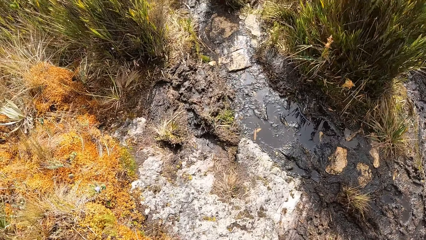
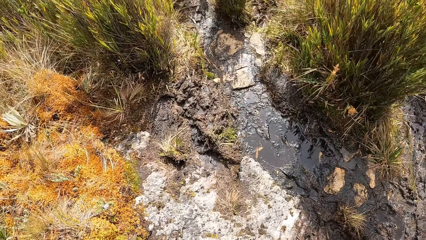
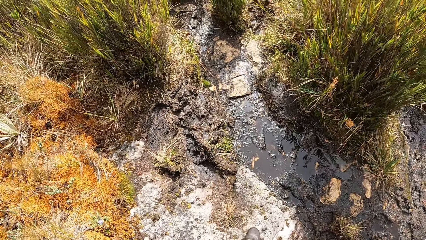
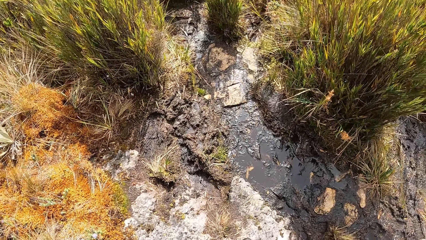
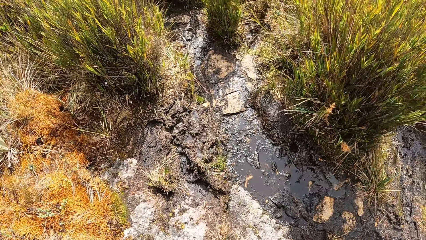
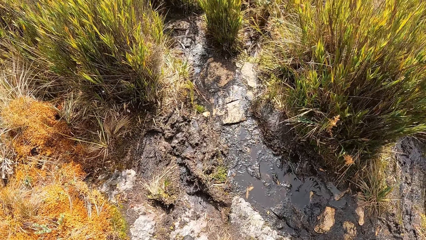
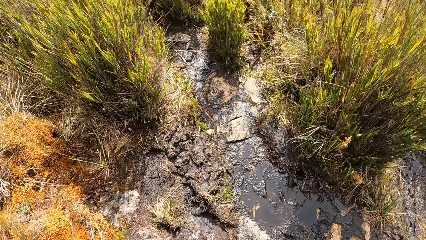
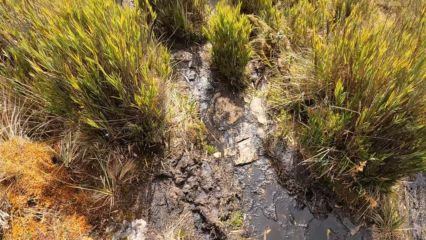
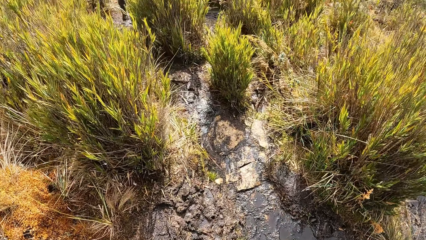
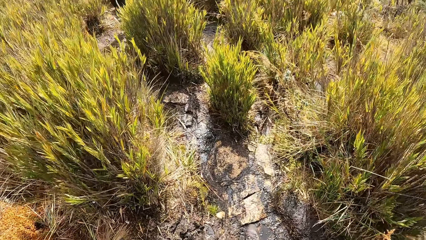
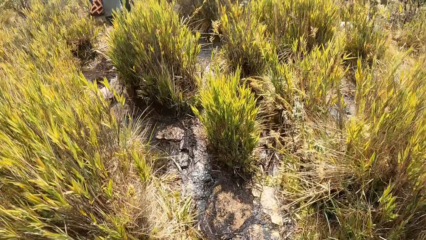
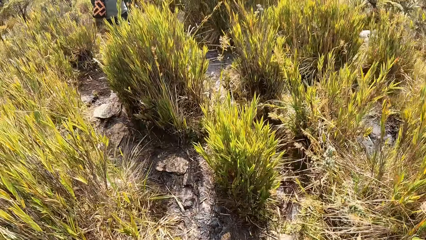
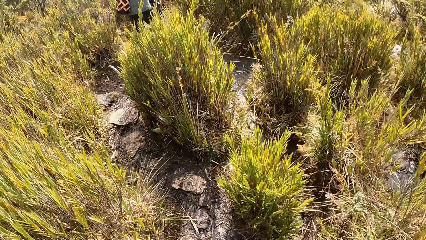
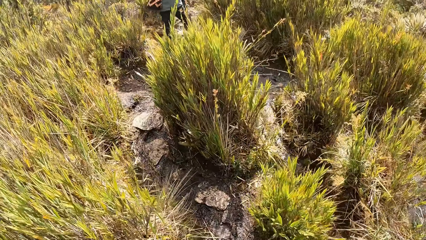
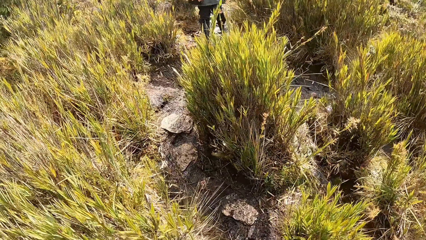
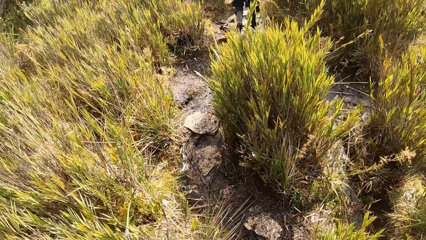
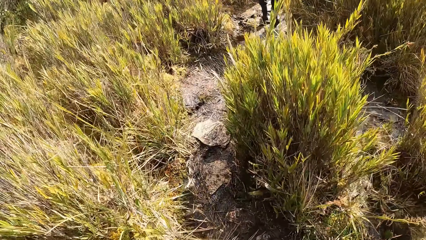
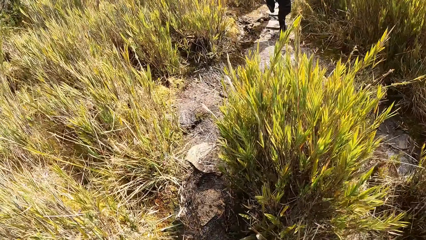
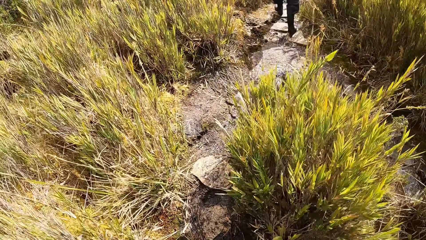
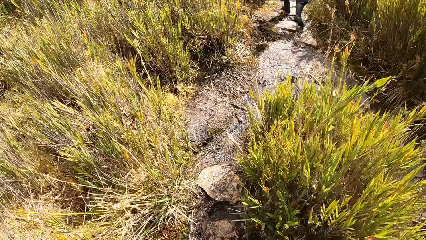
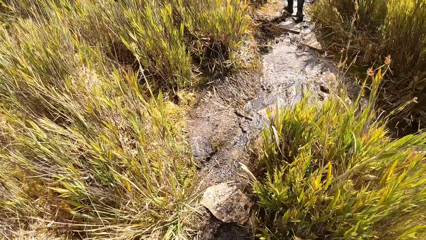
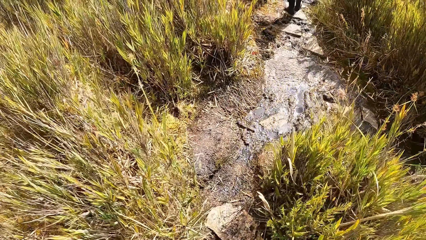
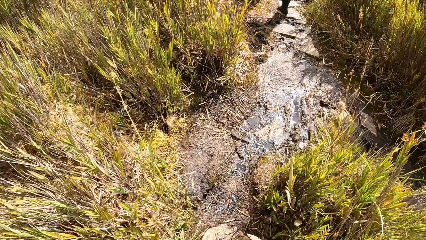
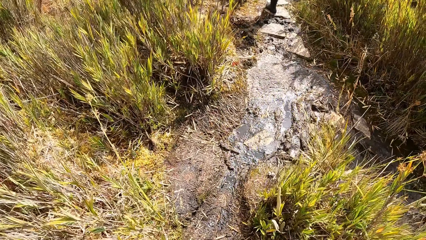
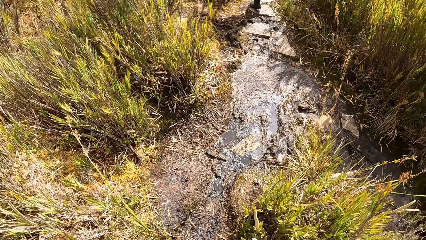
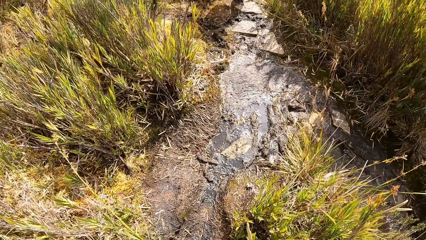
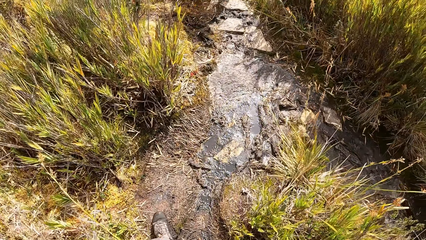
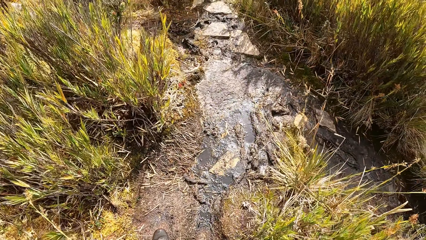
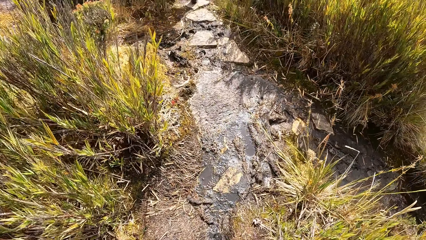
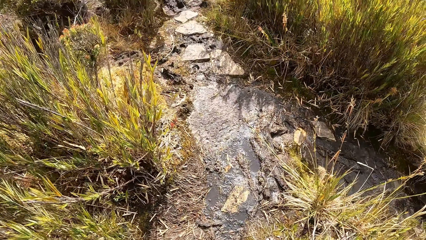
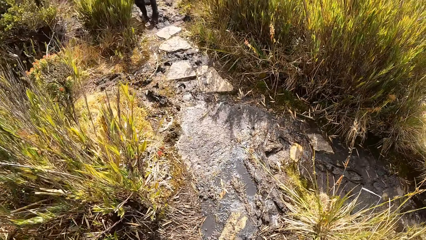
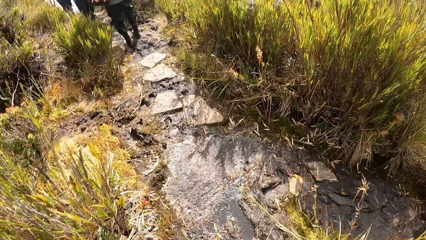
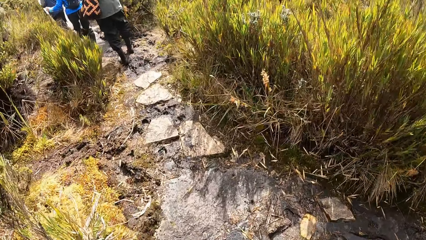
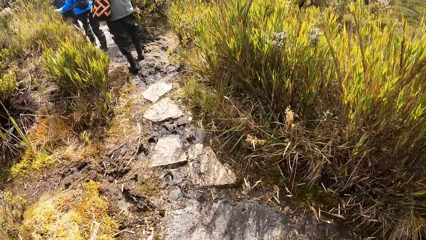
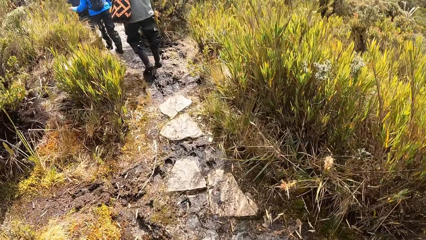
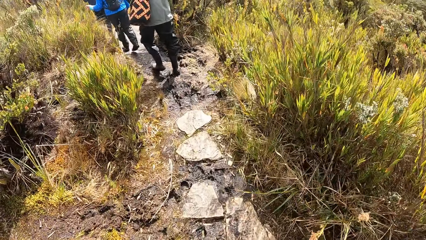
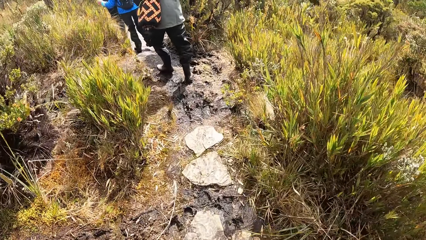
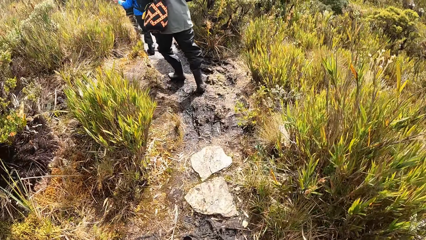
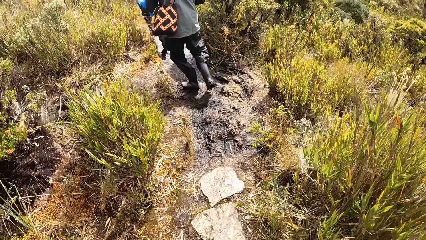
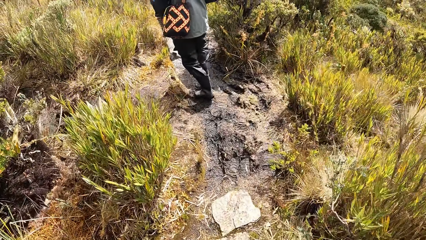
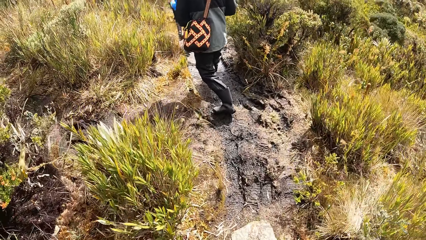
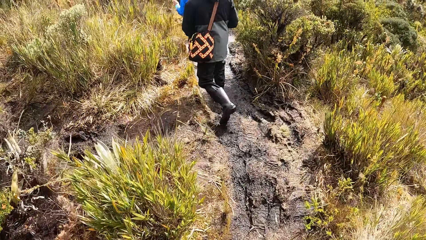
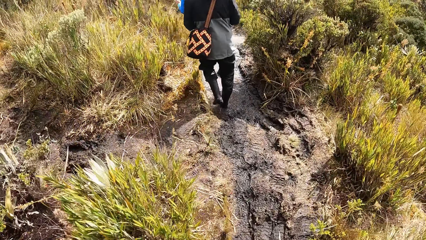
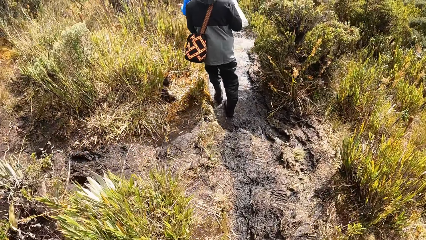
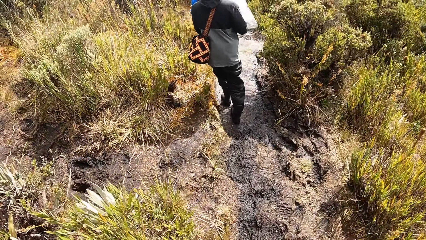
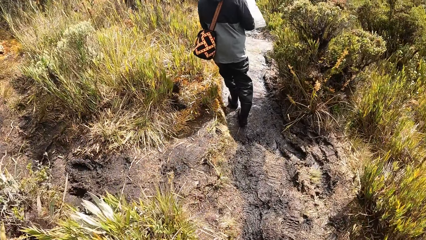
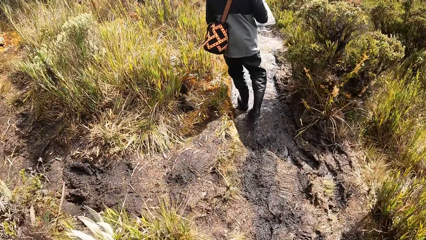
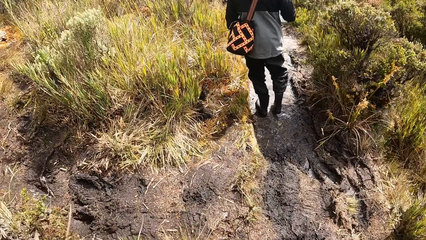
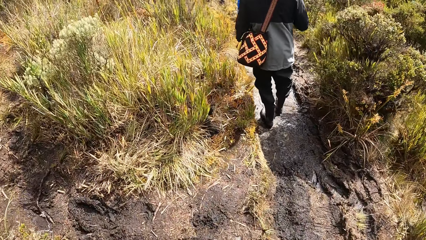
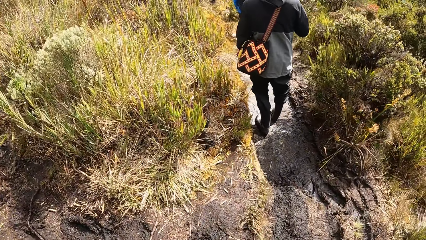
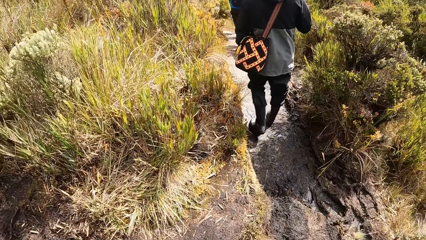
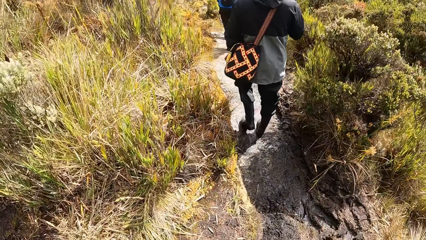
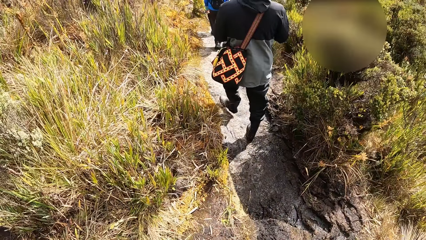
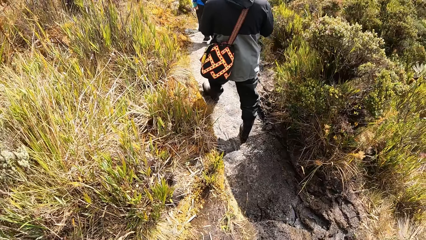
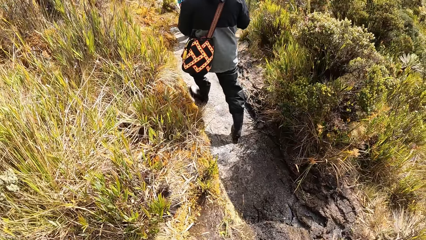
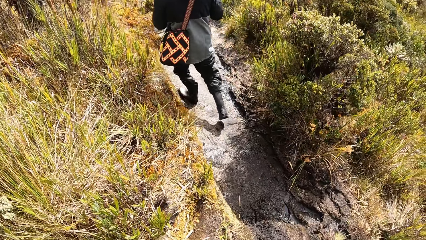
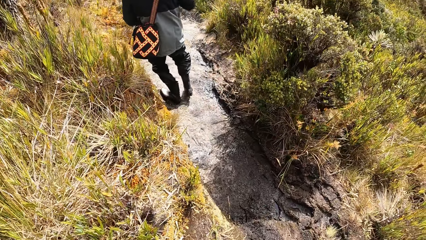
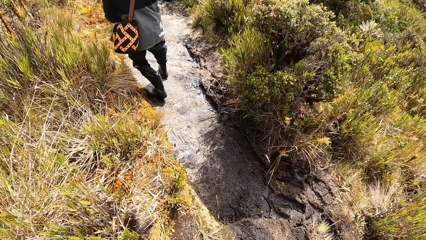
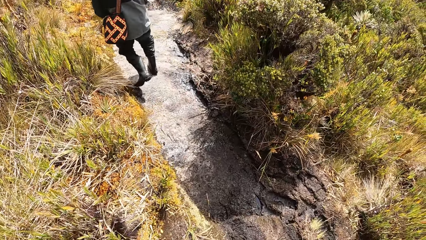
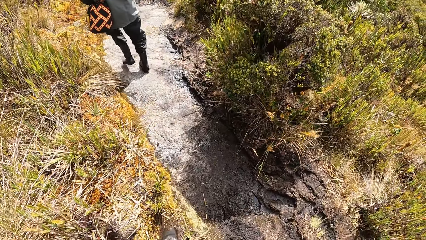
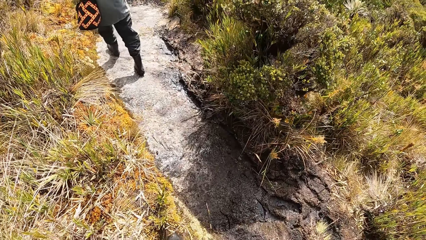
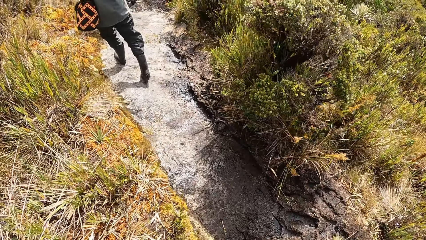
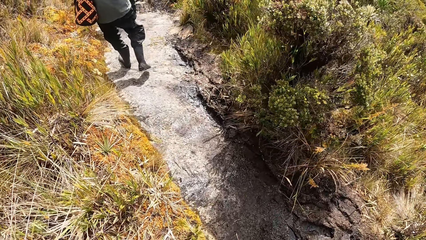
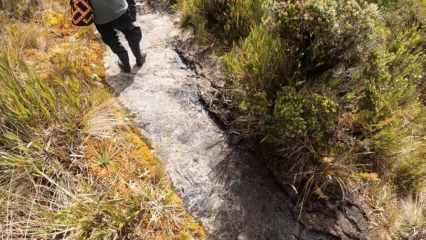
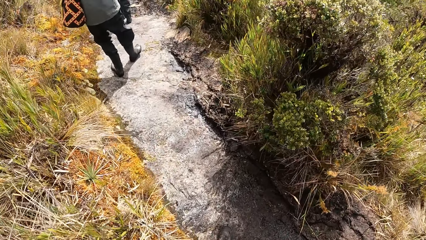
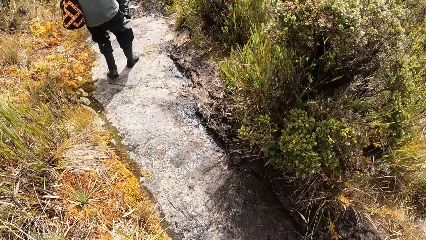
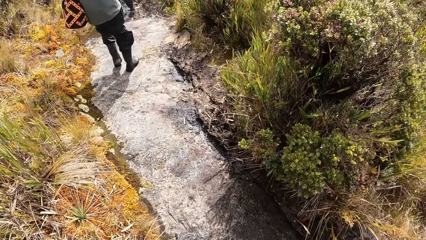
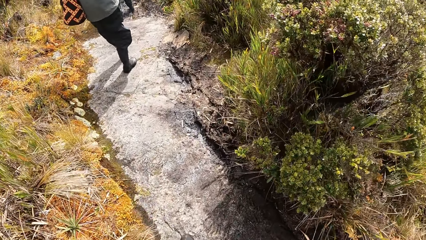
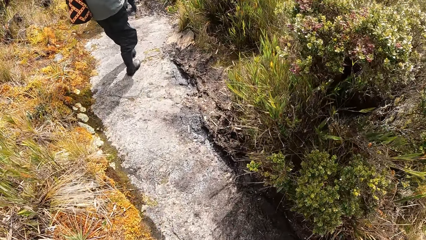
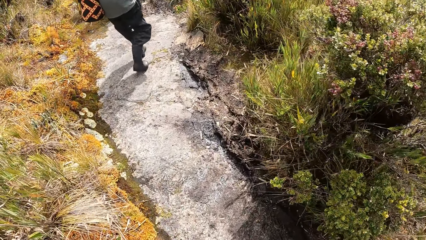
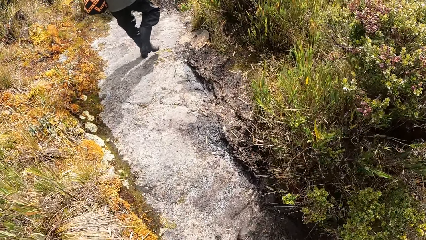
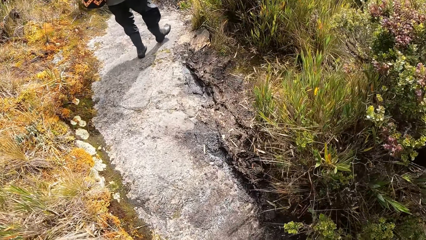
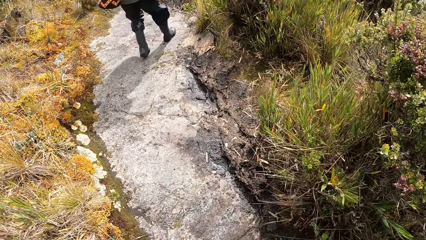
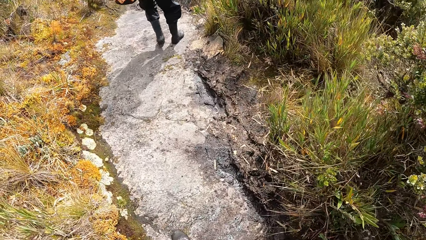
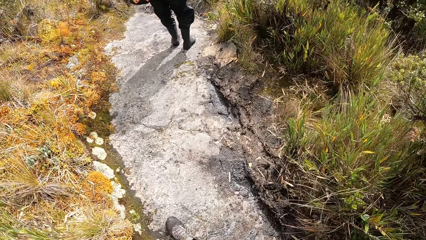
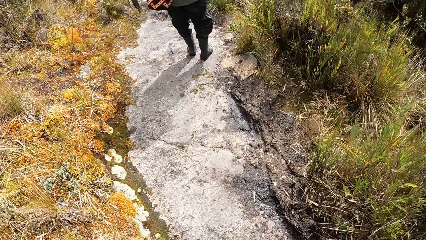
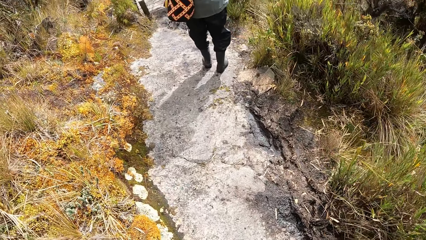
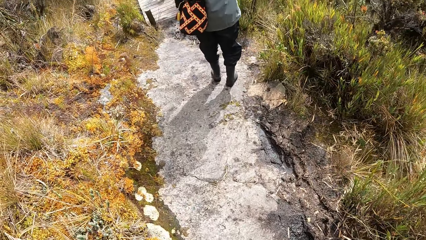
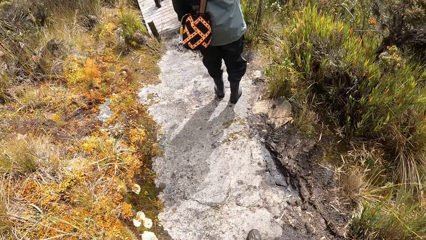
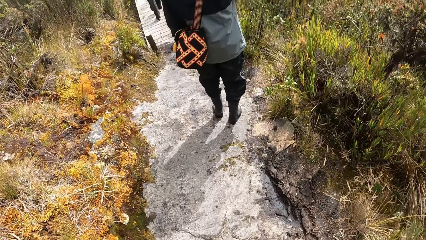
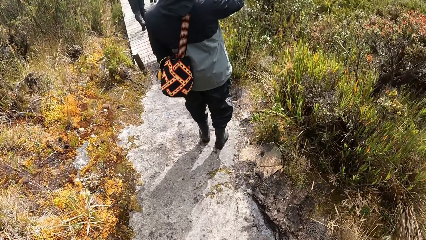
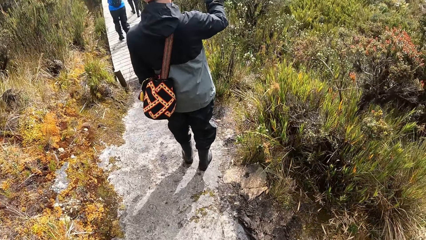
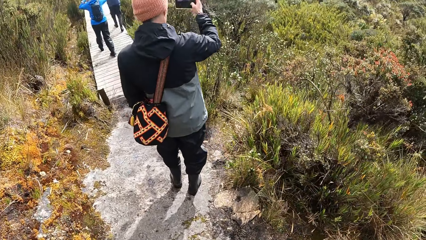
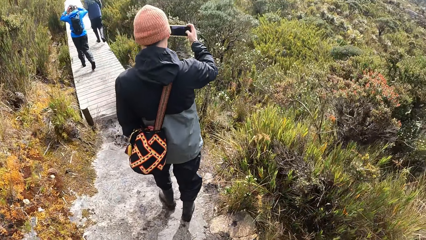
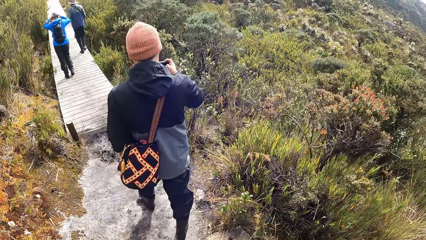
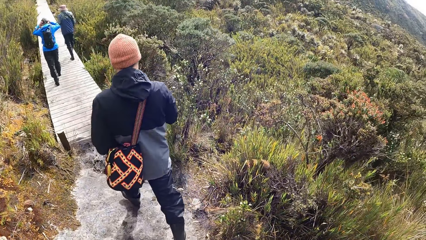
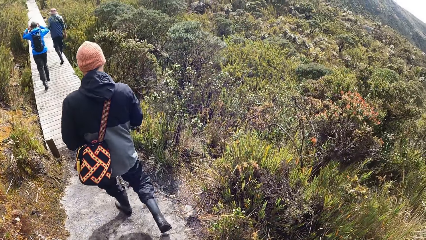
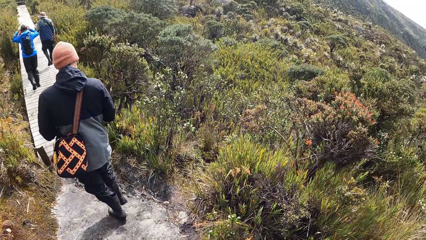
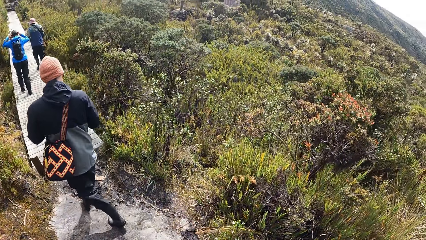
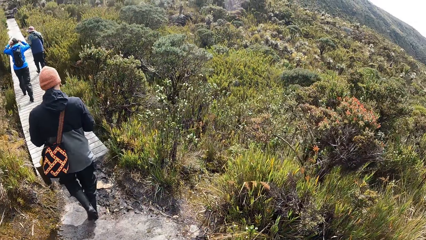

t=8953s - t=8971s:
The man steps on a slab. The man takes a photograph of a vegetation with a phone in his right hand.
